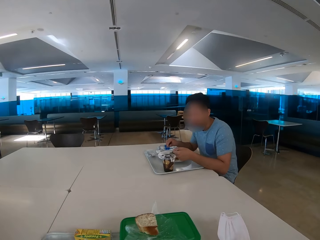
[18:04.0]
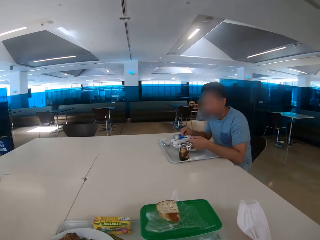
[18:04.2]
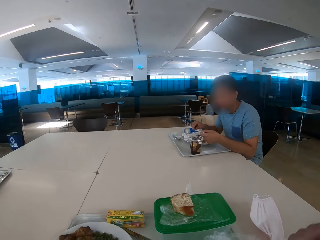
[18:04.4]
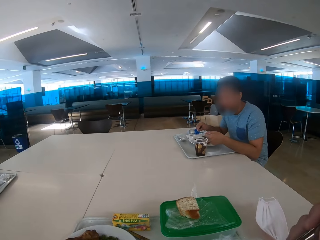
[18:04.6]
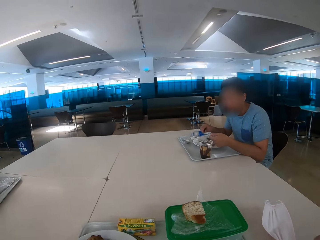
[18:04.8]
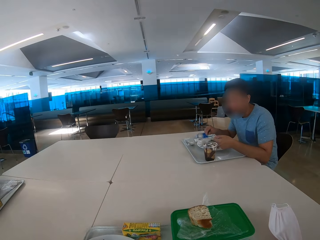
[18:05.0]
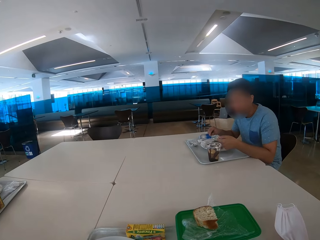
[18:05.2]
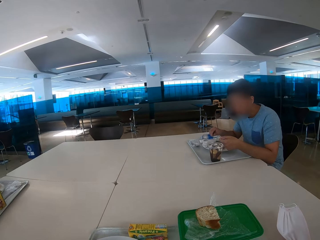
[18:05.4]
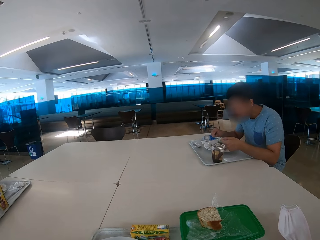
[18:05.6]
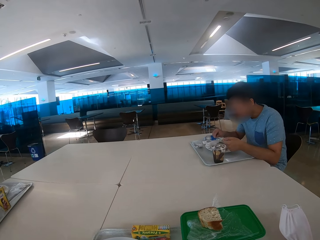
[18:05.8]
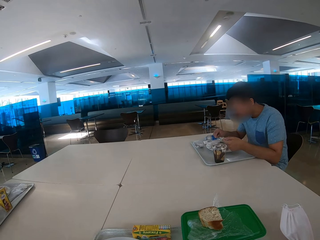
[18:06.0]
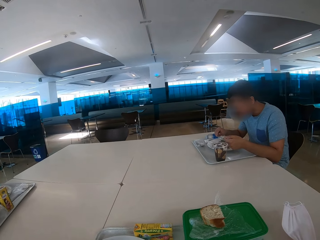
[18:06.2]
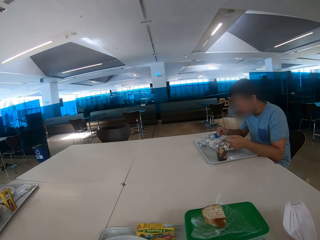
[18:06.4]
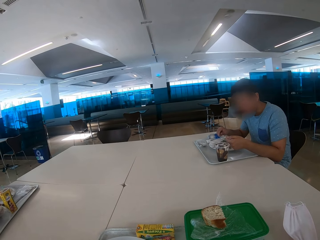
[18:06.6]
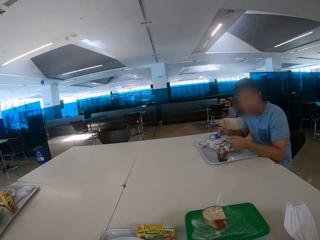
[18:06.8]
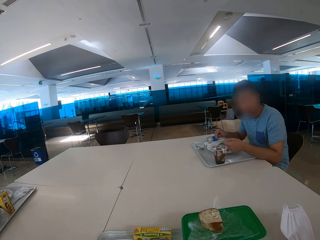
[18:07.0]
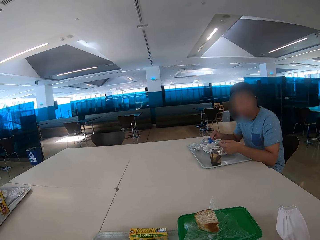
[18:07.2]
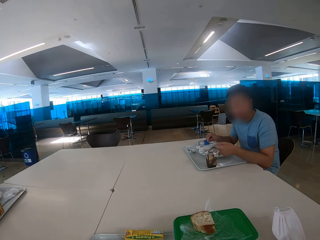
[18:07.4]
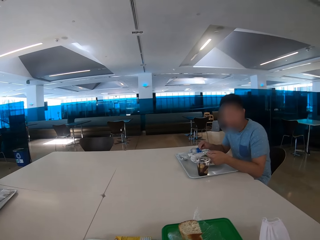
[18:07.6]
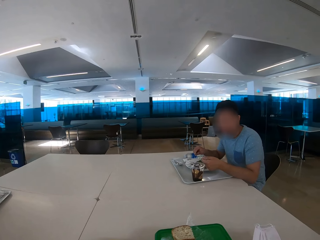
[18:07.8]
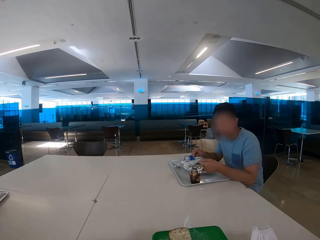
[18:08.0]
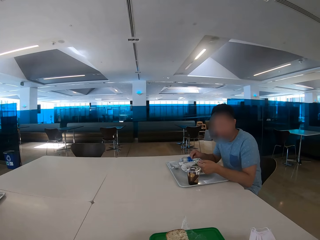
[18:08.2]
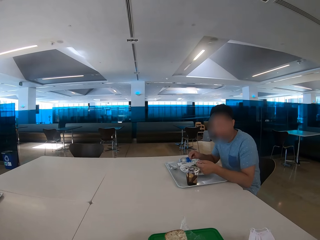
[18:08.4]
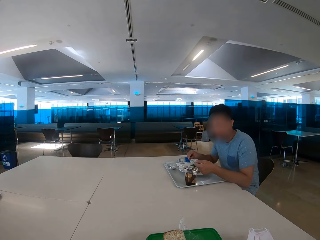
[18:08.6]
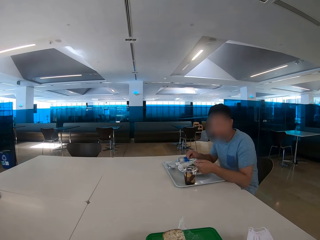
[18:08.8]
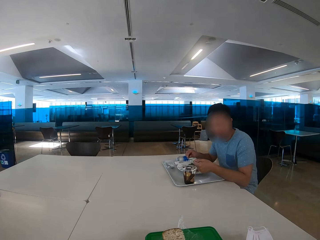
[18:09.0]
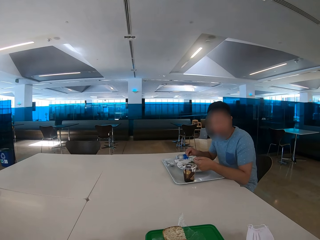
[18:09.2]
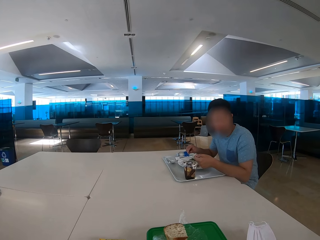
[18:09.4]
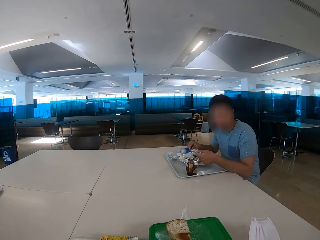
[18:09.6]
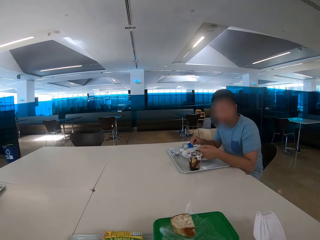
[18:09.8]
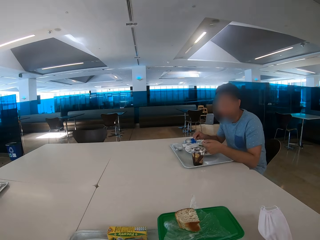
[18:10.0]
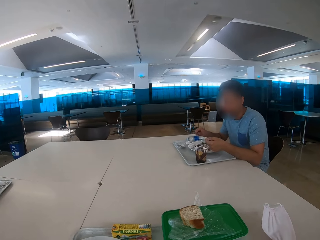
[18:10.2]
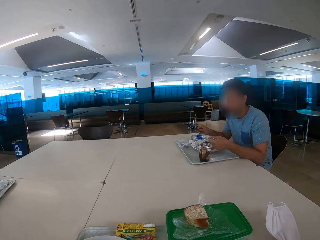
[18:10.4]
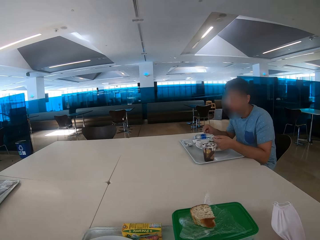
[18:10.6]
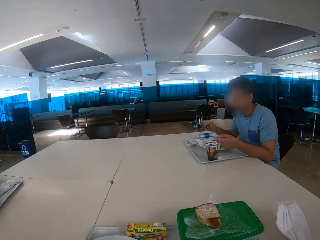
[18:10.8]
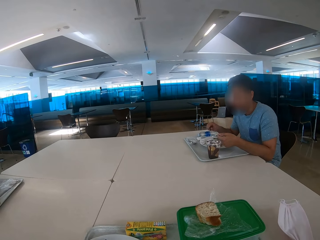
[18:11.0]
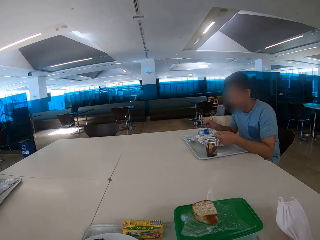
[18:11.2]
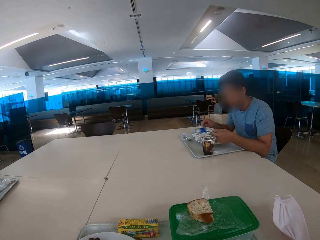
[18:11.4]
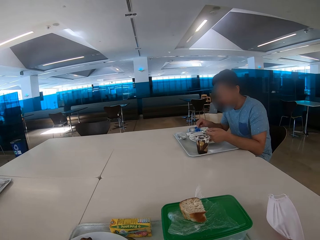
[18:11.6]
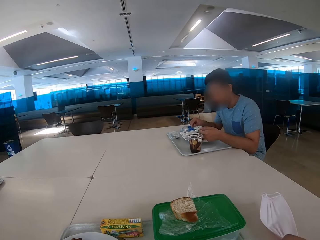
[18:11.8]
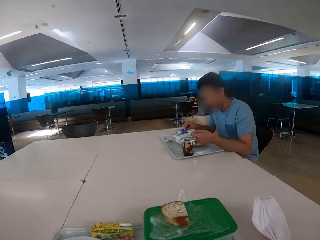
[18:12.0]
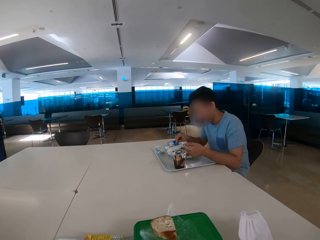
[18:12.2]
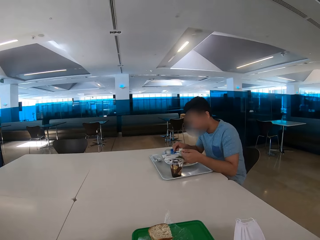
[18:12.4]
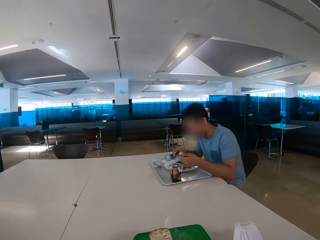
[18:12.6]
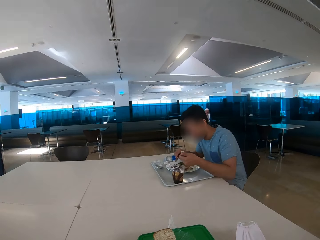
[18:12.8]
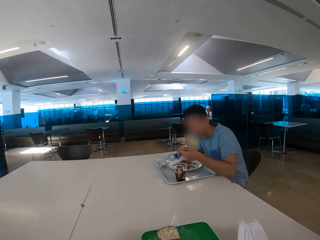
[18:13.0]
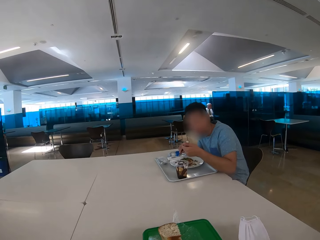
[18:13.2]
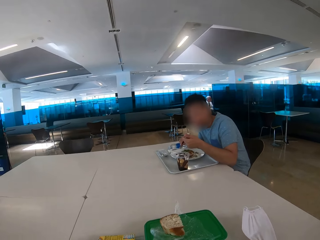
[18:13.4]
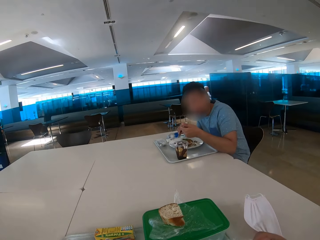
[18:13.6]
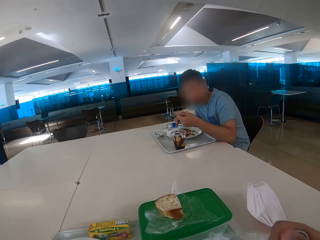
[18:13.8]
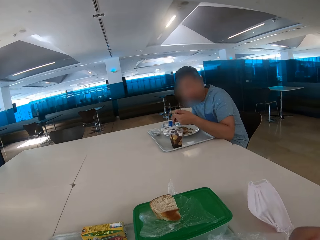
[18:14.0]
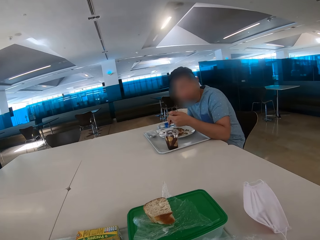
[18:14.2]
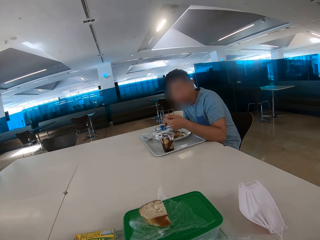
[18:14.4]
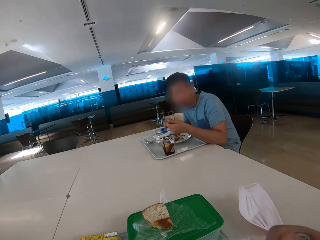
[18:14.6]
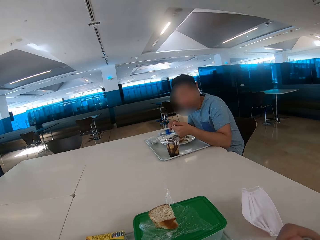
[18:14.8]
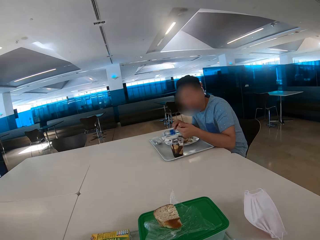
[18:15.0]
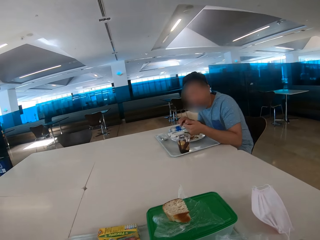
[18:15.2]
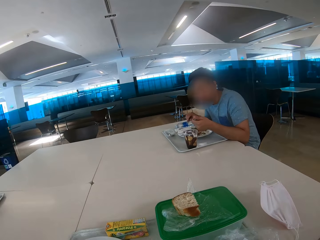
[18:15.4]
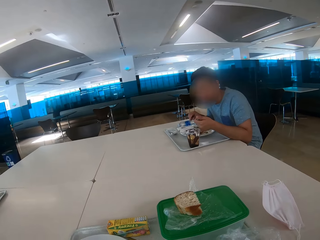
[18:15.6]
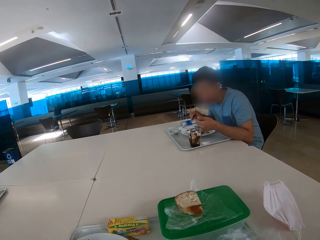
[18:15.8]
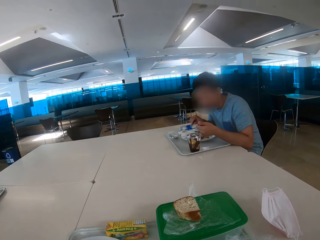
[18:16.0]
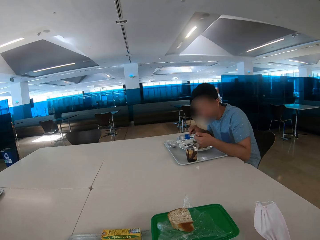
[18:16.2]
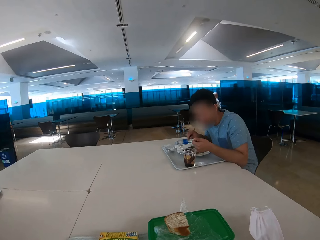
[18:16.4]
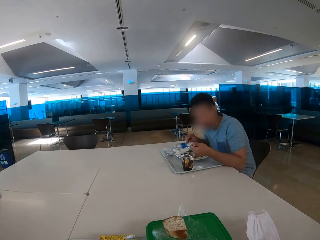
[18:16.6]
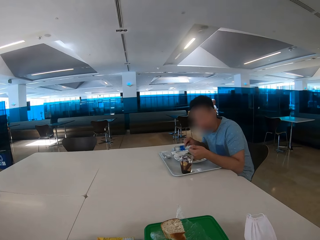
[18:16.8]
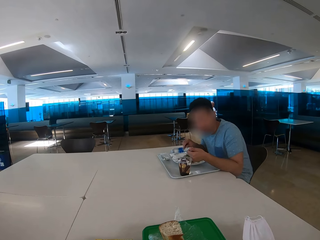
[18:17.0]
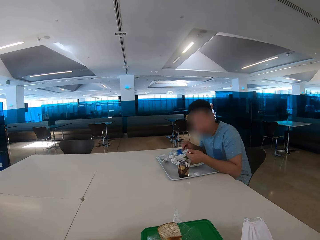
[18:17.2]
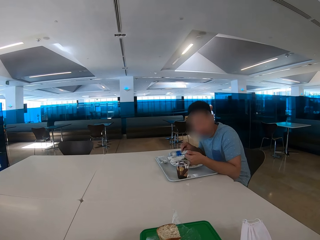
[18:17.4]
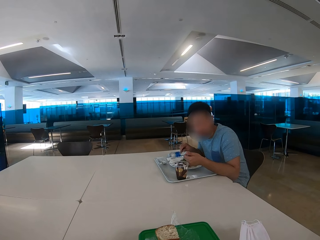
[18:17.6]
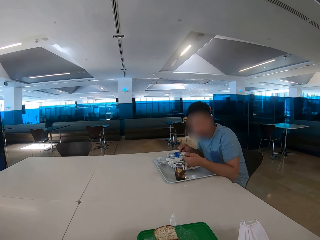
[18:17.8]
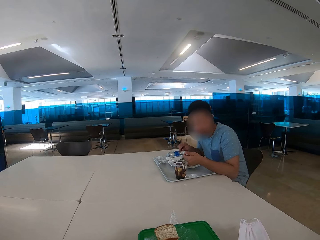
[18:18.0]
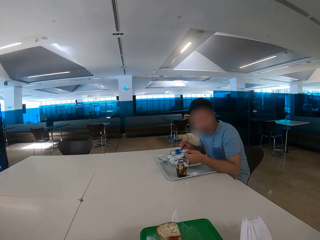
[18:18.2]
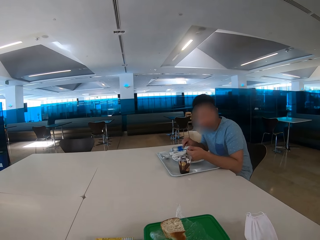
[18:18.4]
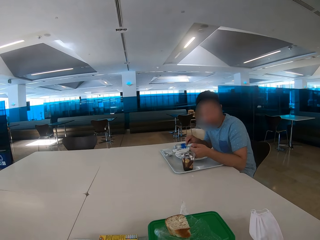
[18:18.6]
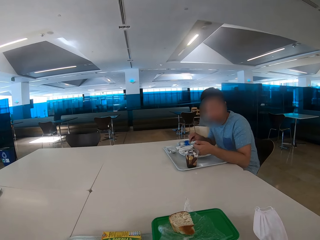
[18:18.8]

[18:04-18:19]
A man looks at the camera wearer. The camera wearer looks at the man. The man eats some food. The camera wearer looks around and eats some food.

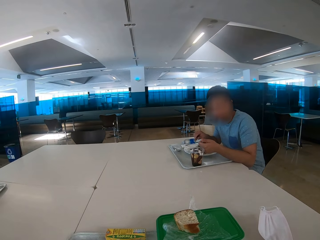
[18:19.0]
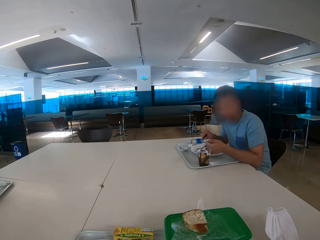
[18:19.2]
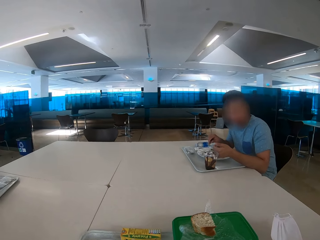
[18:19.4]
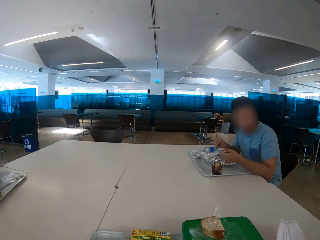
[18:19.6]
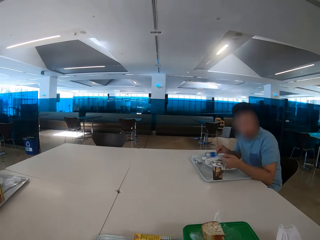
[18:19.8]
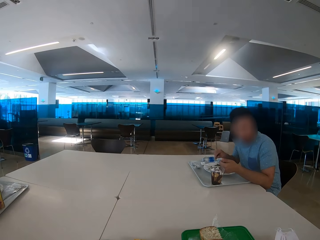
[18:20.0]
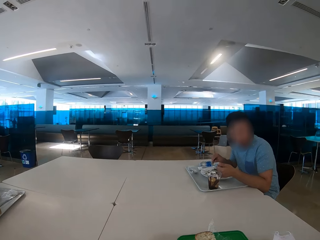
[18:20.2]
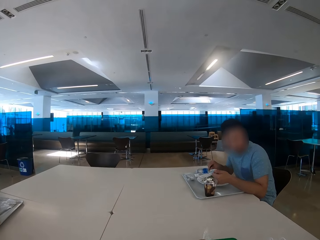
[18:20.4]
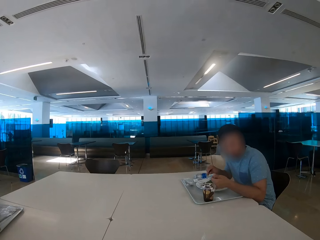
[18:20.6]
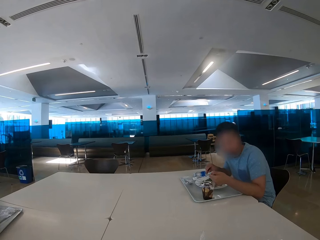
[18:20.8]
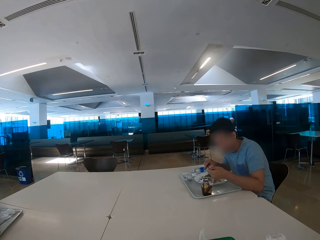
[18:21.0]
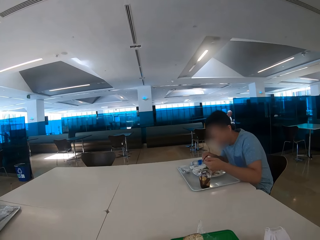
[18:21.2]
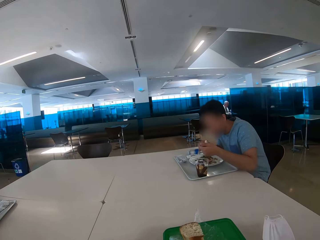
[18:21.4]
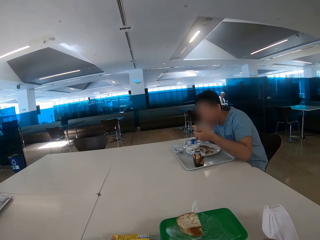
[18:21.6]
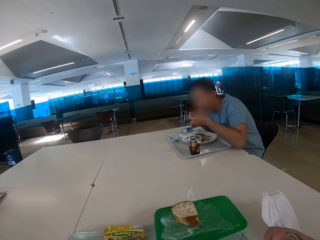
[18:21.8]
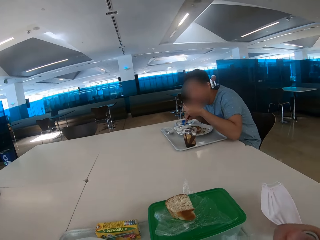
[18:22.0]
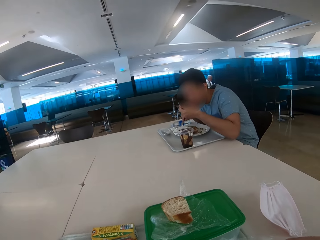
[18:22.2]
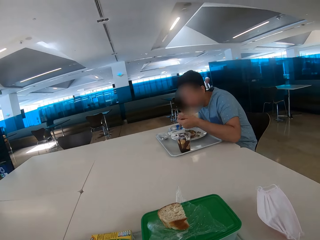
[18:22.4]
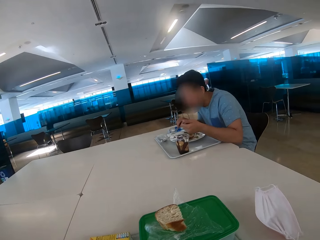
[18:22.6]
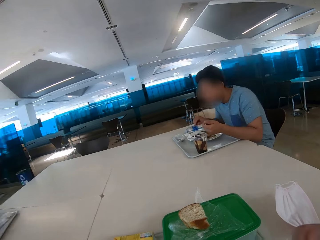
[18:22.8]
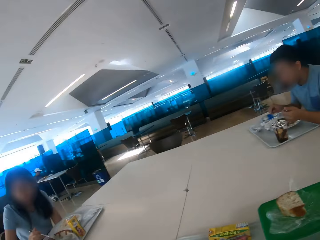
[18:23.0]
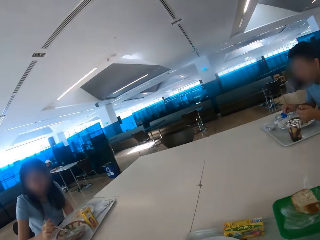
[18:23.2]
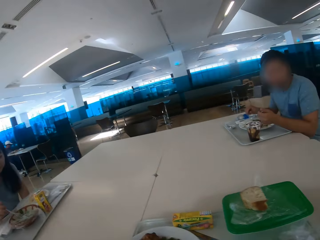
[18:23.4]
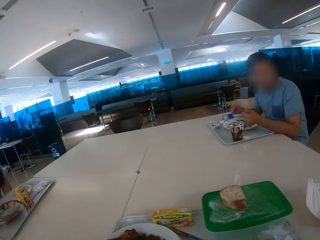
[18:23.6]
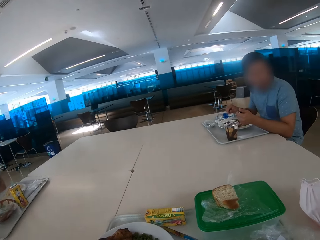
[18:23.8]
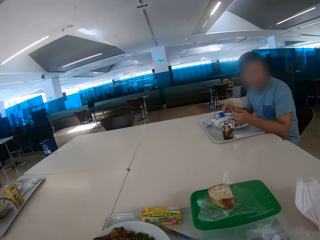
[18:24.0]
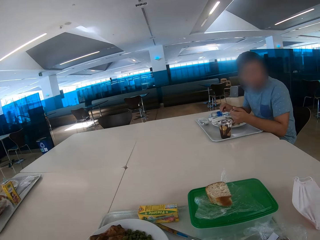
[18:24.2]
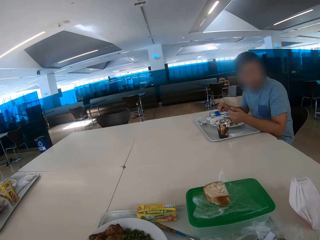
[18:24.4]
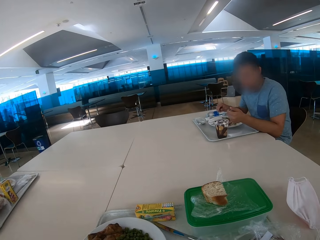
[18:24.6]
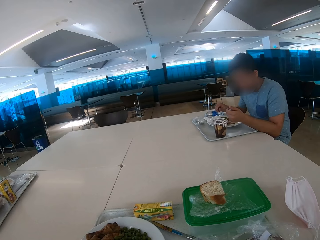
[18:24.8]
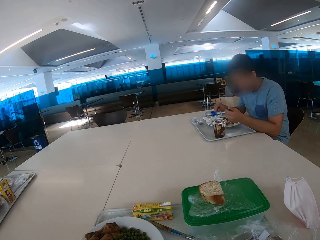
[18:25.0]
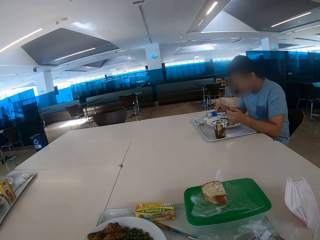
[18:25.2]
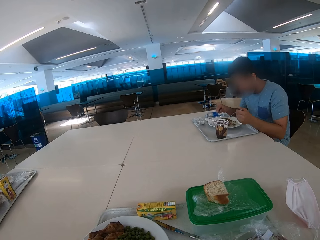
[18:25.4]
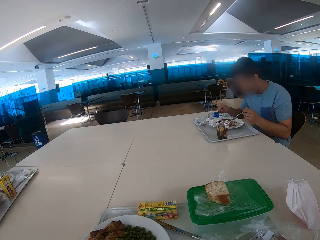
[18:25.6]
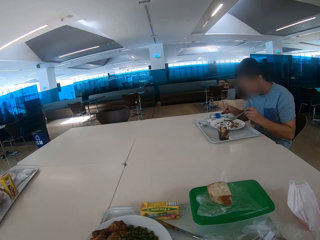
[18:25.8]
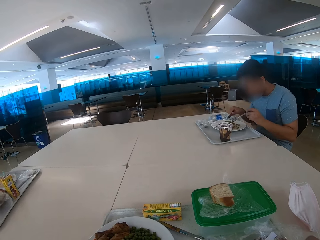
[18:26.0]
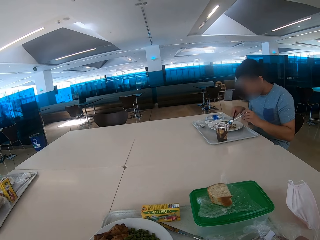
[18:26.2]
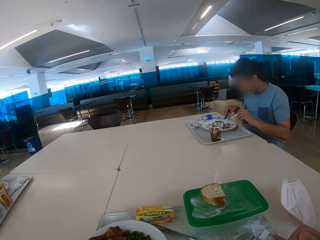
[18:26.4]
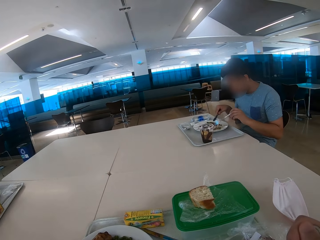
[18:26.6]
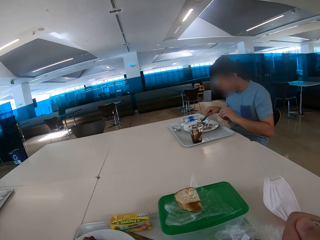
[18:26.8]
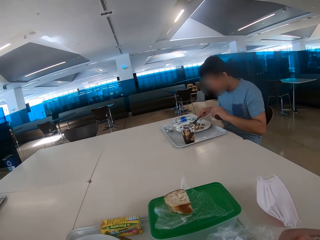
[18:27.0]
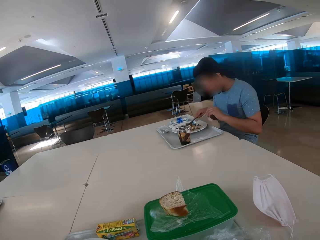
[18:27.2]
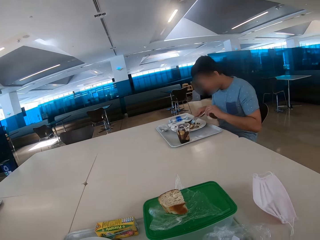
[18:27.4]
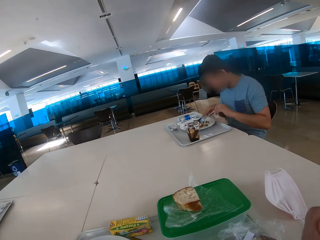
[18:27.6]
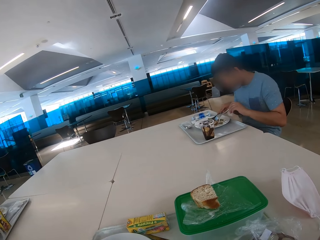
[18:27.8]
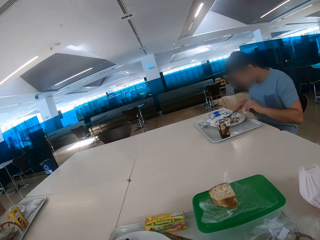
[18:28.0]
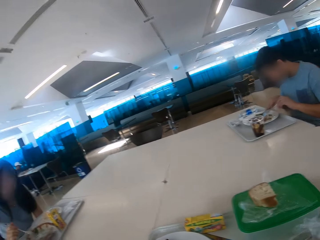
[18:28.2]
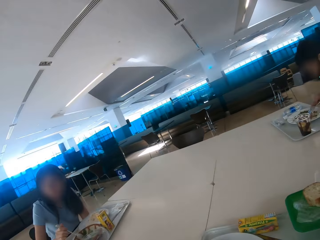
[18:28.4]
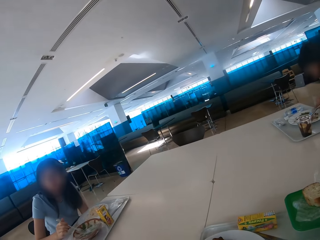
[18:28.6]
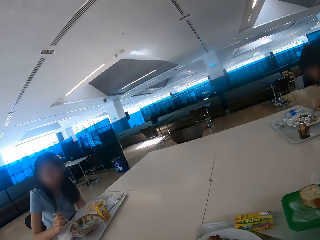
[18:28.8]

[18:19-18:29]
A person eats with a spoon. Another person sits across the table. The camera wearer looks around the house. They look at the food on the table. They eat with a spoon.
